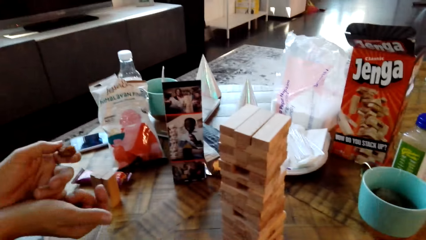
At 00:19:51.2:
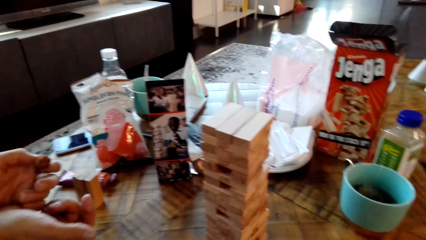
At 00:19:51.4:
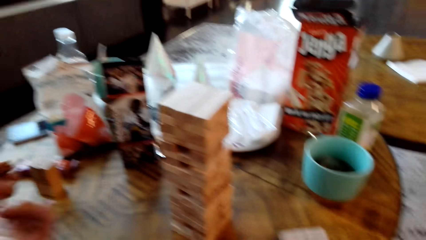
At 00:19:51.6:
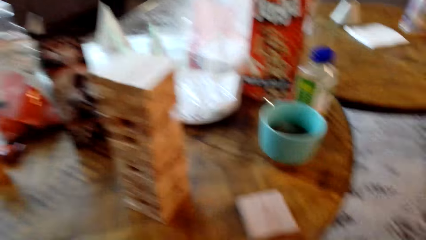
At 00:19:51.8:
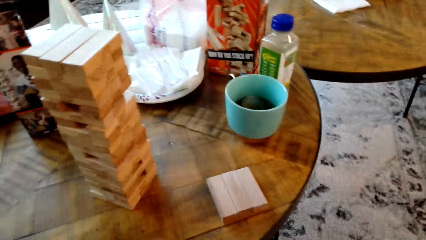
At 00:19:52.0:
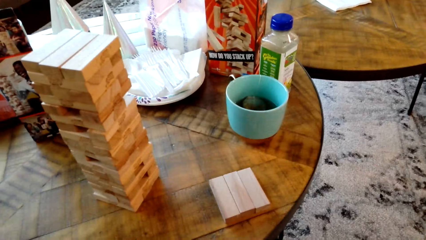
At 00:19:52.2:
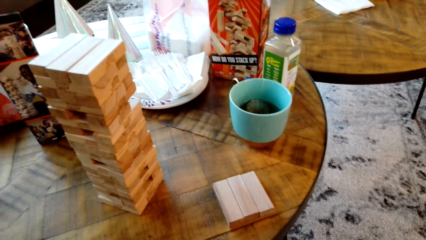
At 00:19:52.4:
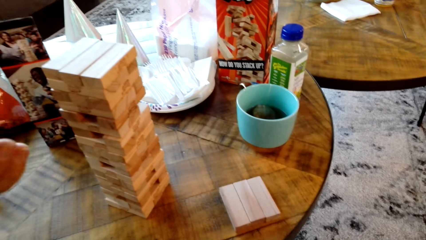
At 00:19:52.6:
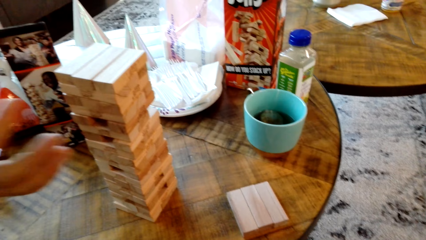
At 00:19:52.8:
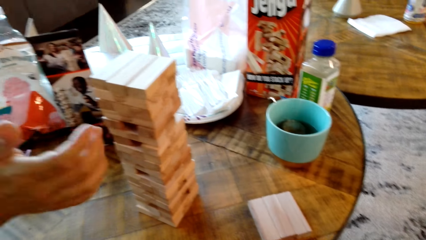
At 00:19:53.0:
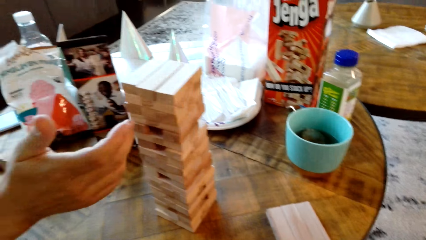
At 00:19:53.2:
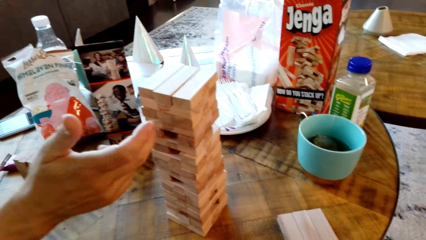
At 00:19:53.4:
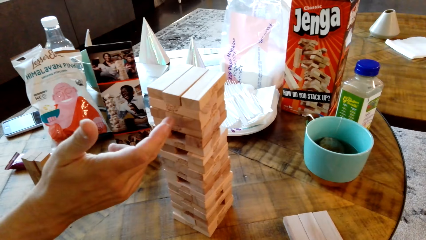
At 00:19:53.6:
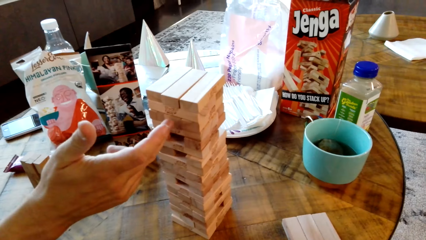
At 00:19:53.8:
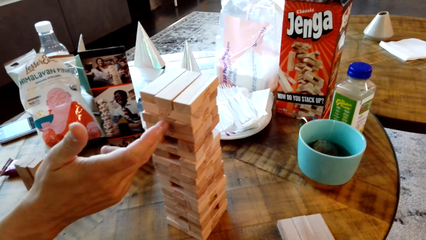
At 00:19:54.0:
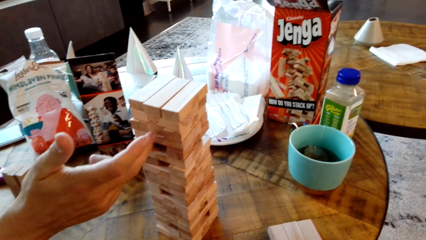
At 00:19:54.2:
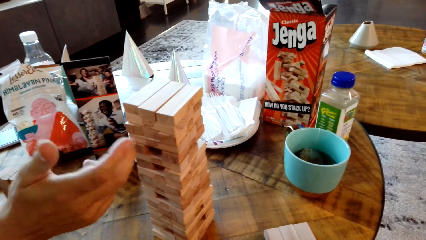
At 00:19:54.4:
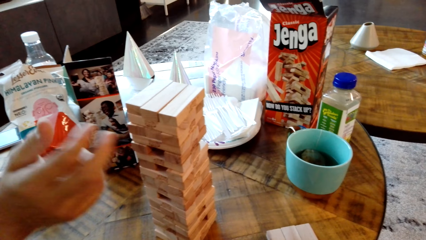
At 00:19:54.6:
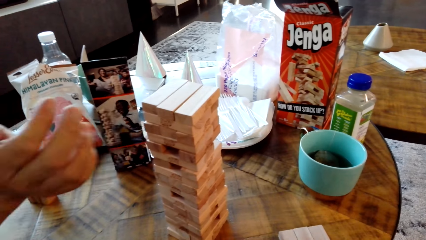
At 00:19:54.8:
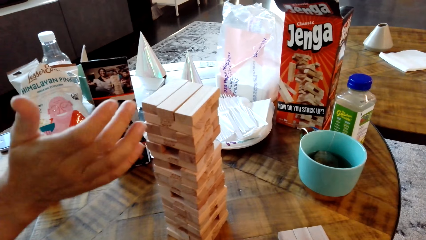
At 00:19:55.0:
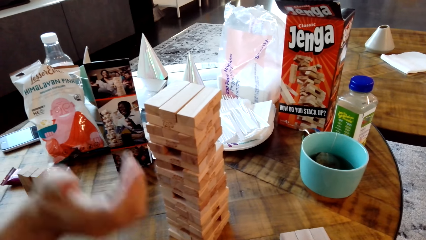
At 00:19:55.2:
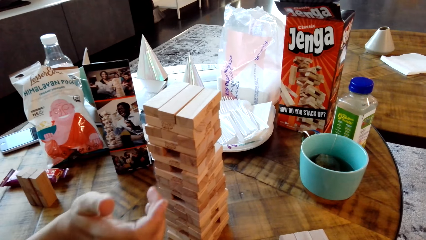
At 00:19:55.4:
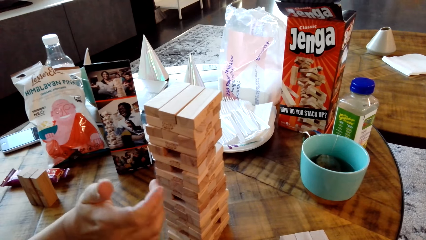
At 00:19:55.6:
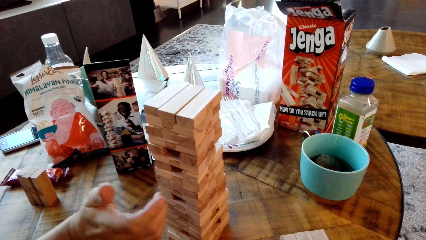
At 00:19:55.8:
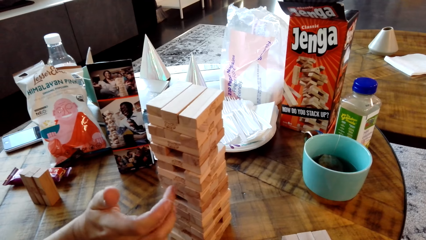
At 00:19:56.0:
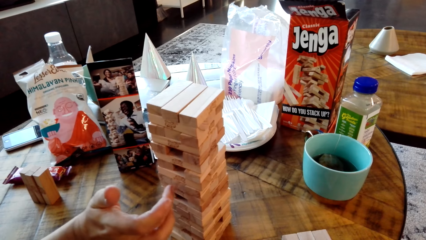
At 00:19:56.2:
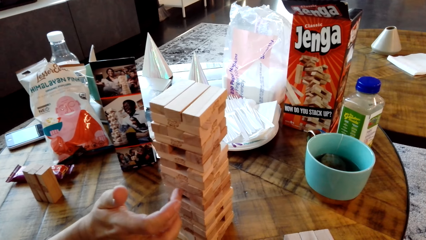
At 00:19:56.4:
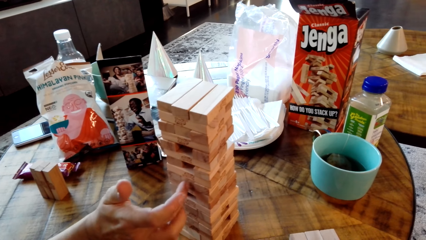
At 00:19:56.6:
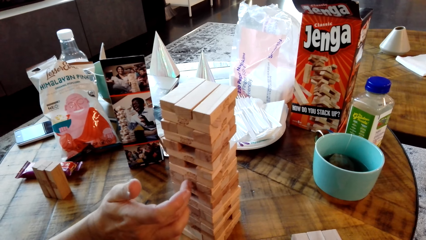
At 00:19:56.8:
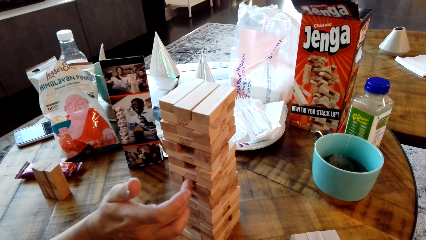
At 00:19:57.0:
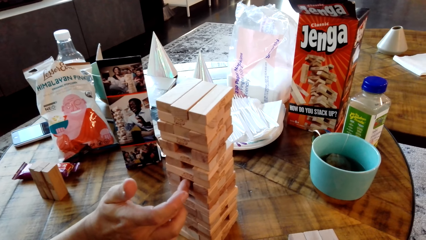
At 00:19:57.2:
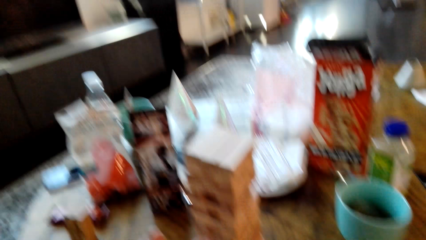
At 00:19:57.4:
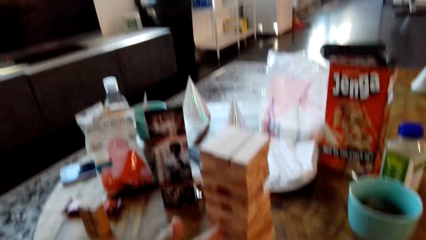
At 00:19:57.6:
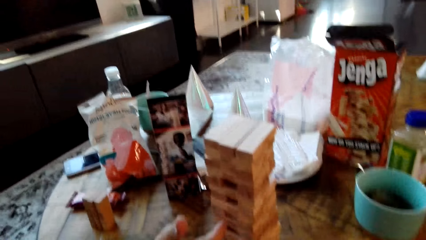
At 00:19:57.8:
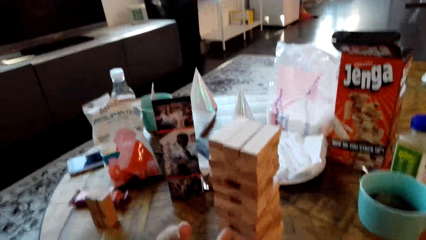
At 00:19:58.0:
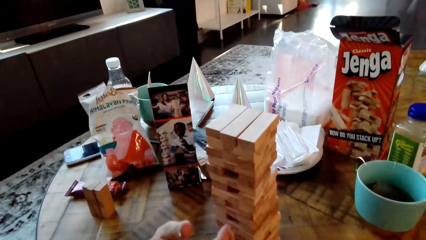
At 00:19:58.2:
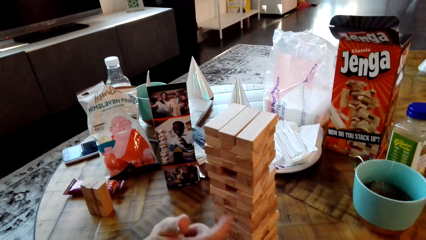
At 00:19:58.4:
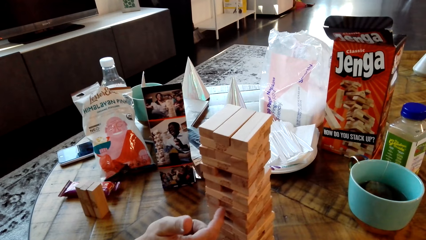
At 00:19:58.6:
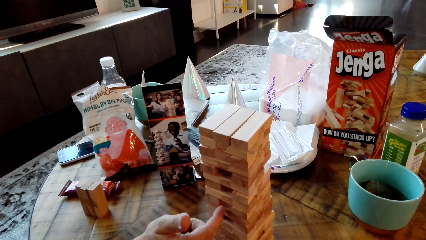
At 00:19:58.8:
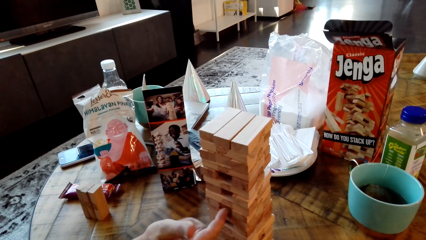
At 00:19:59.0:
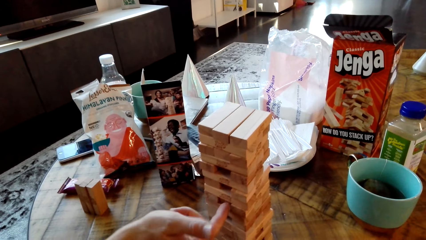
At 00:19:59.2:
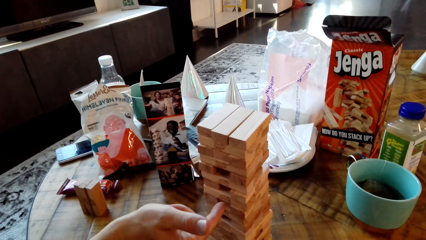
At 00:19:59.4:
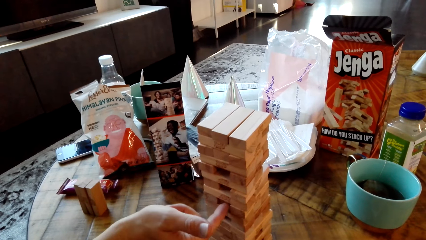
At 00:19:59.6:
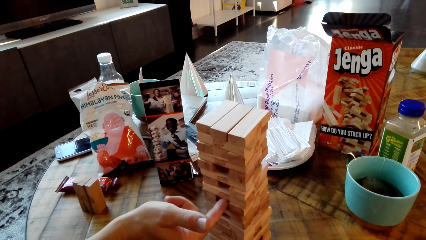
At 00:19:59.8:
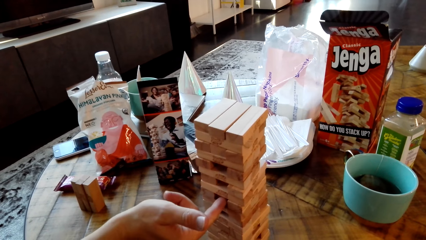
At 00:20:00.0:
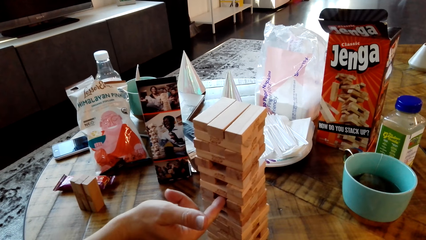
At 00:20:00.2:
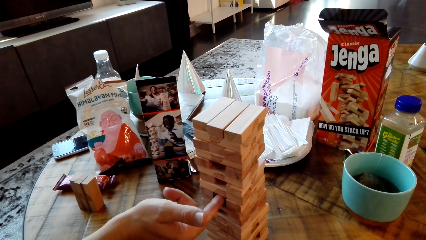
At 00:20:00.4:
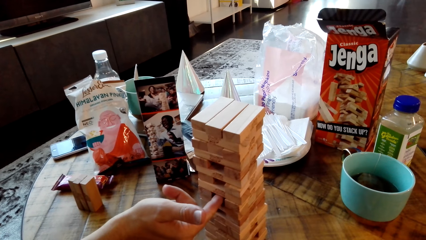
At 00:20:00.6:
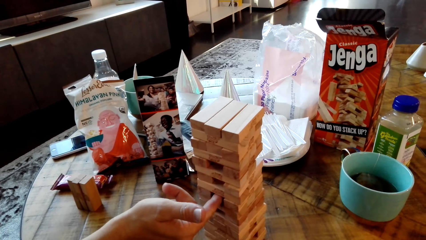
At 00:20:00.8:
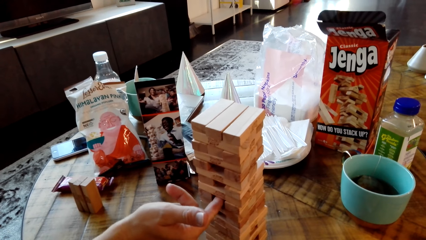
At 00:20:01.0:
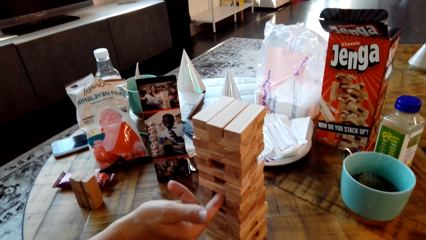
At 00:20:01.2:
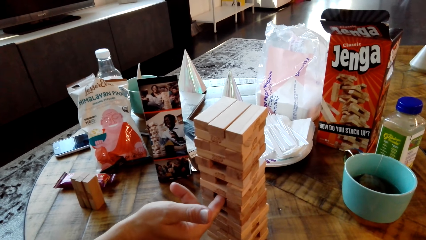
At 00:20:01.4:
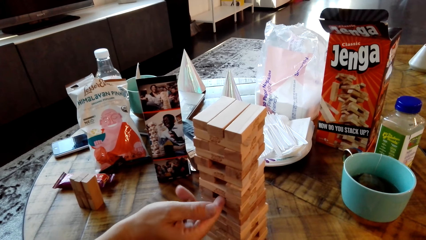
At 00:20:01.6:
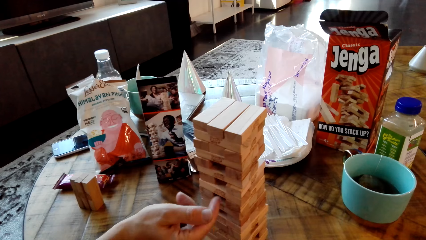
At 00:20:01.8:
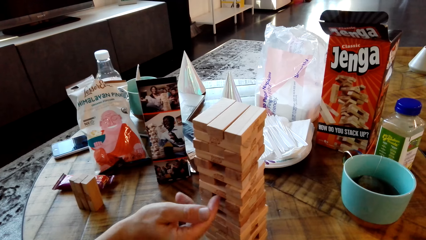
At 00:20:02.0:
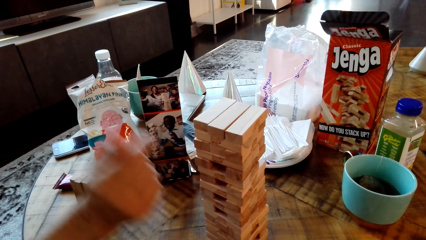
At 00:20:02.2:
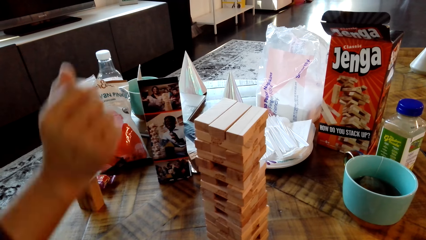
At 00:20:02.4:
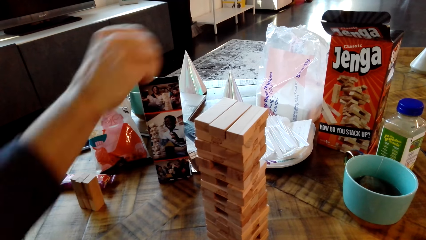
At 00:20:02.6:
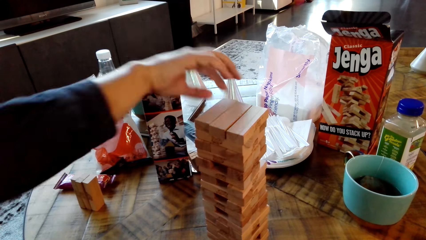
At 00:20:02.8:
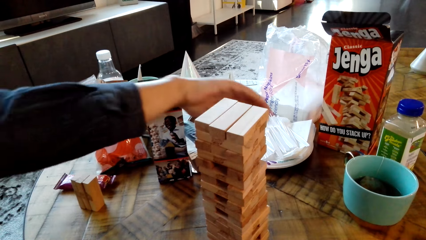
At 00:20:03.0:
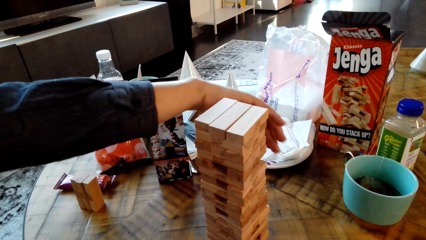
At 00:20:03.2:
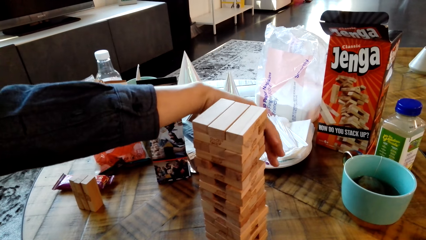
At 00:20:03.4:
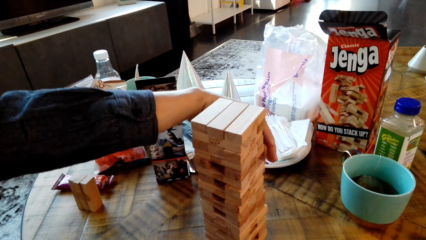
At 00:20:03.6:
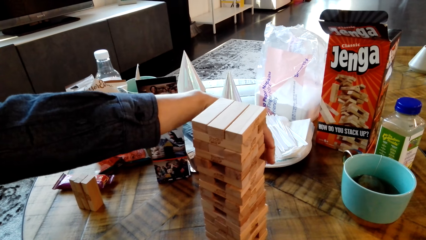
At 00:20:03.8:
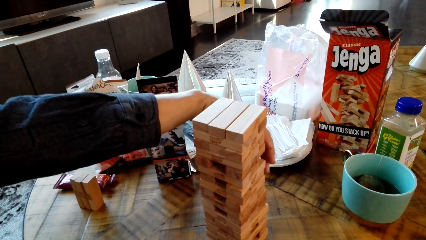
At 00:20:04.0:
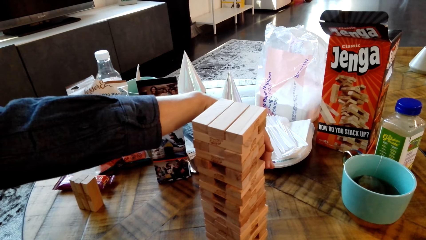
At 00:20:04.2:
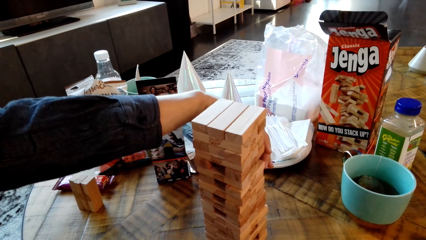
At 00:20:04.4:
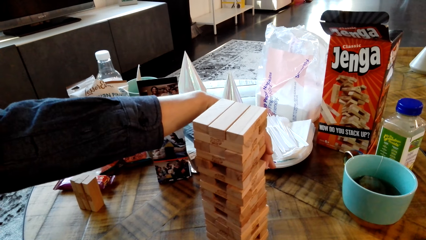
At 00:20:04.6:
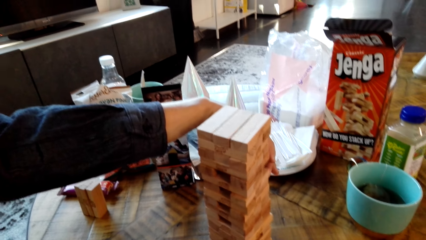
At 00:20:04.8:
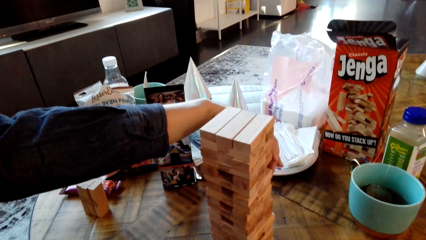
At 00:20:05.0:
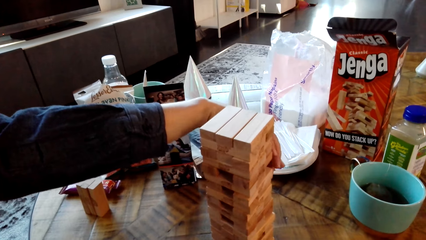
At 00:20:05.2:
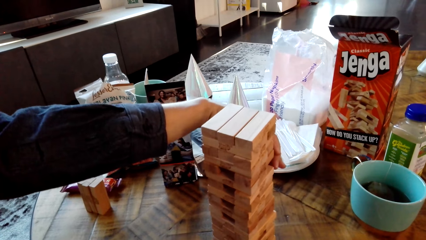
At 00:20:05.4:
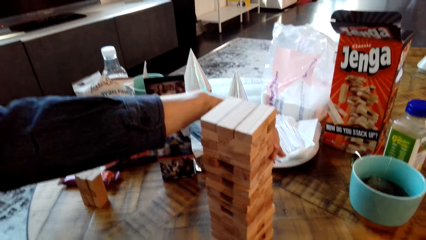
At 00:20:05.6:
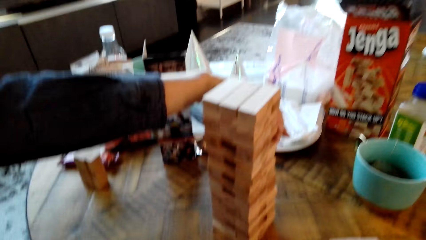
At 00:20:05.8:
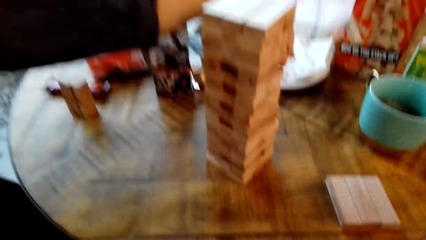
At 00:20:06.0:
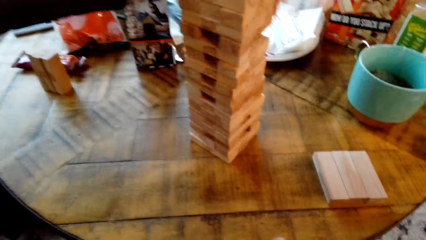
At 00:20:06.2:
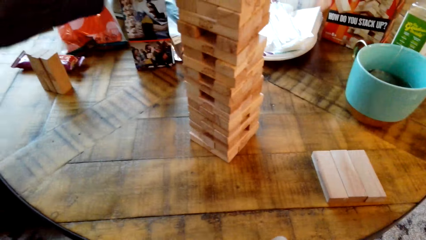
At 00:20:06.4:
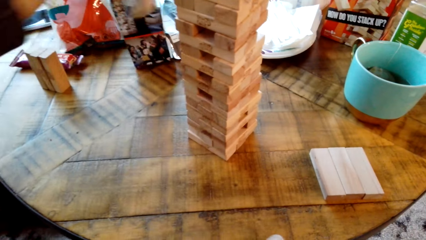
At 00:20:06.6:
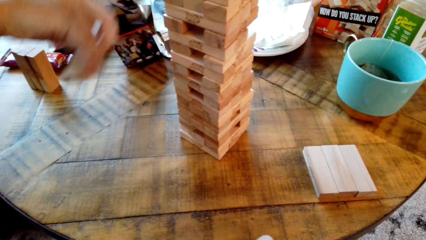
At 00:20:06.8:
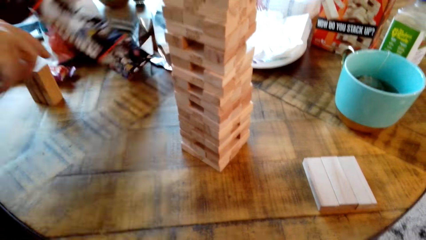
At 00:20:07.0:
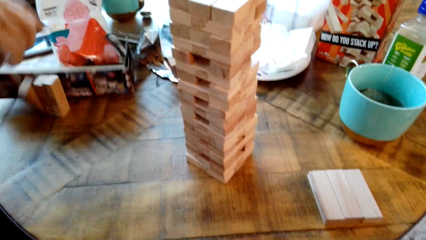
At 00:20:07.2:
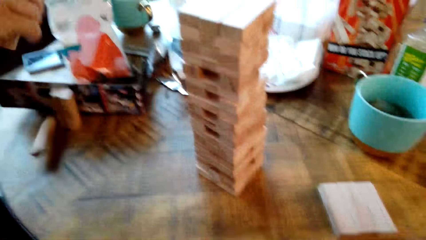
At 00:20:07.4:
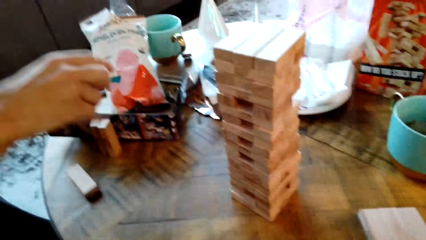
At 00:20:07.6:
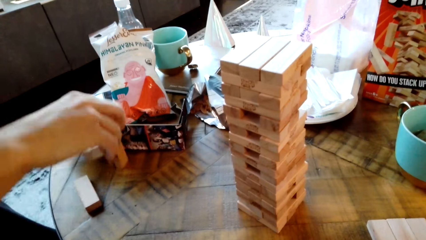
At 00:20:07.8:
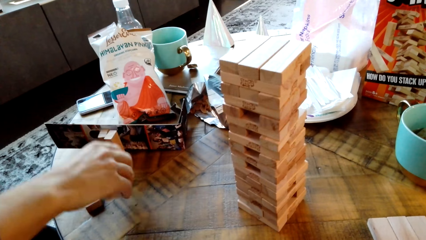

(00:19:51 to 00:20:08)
A person touches something on the table. The person pushes a wood.
